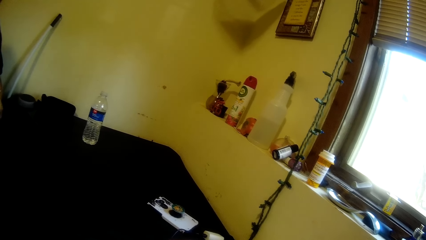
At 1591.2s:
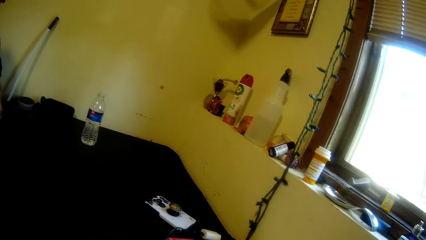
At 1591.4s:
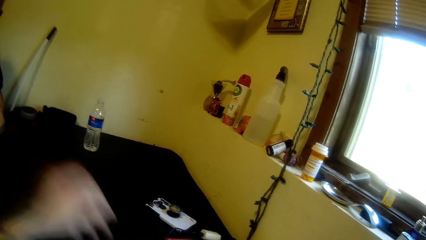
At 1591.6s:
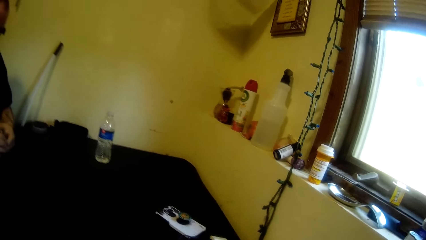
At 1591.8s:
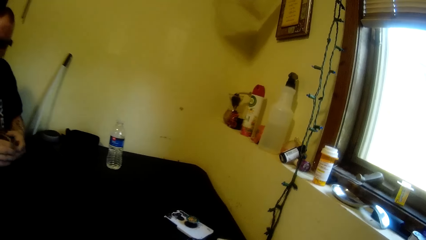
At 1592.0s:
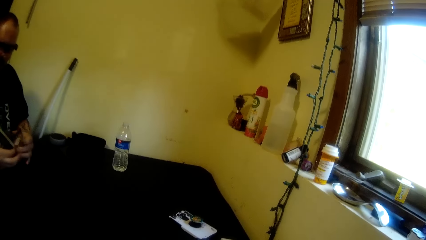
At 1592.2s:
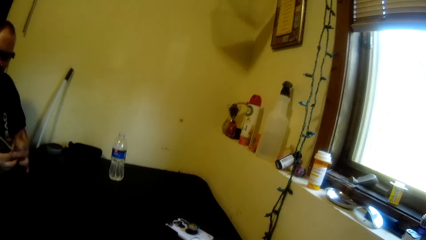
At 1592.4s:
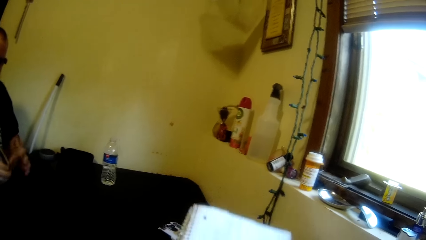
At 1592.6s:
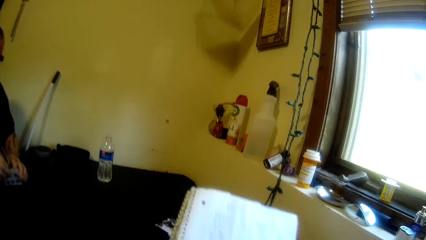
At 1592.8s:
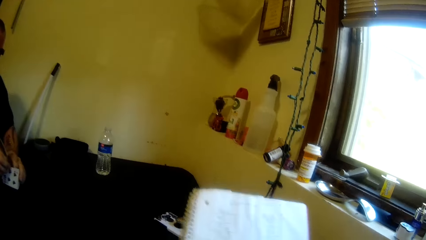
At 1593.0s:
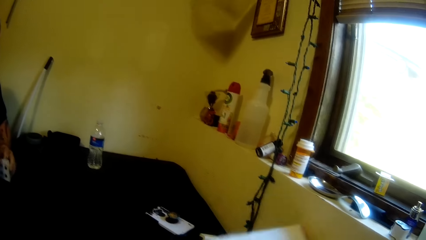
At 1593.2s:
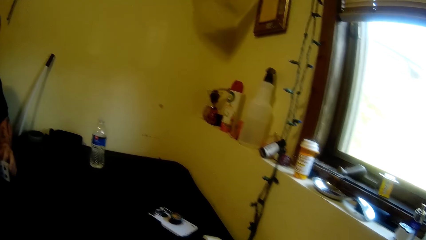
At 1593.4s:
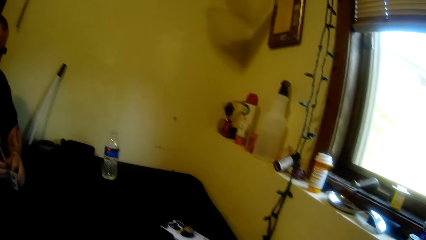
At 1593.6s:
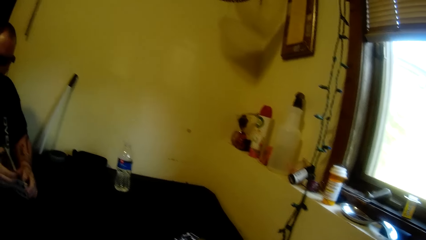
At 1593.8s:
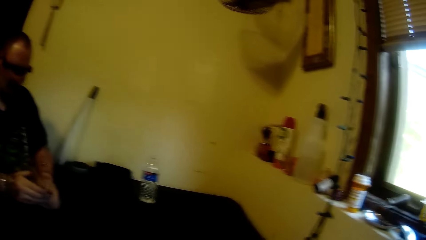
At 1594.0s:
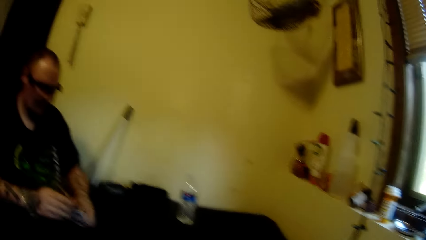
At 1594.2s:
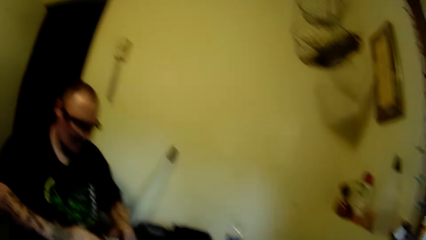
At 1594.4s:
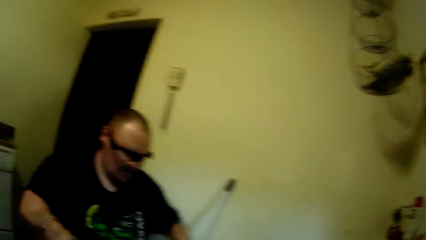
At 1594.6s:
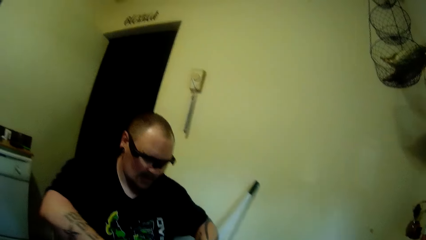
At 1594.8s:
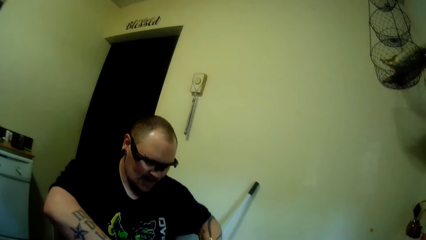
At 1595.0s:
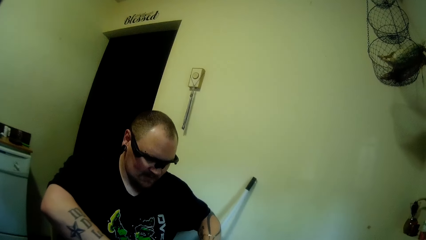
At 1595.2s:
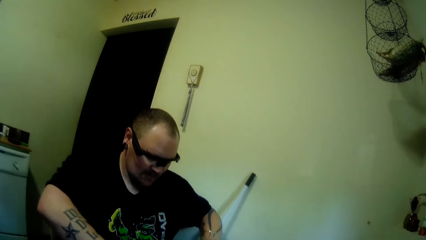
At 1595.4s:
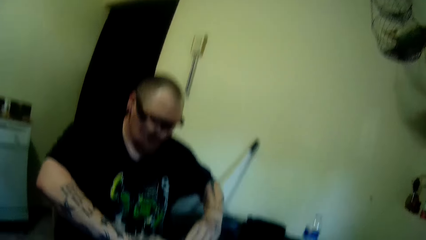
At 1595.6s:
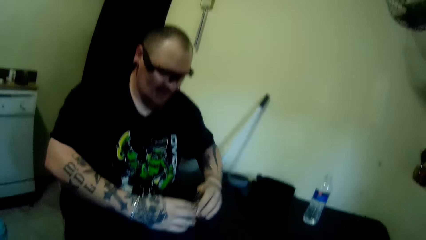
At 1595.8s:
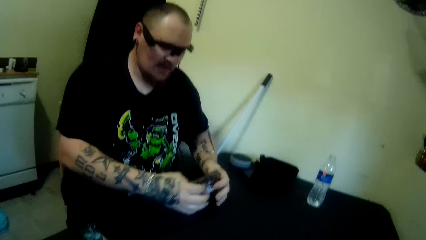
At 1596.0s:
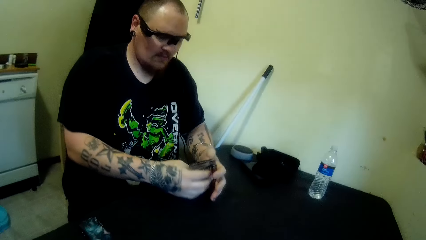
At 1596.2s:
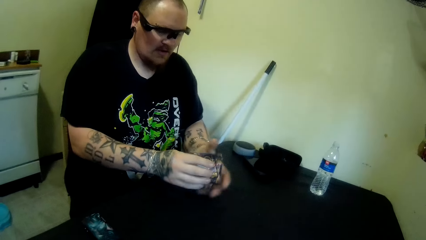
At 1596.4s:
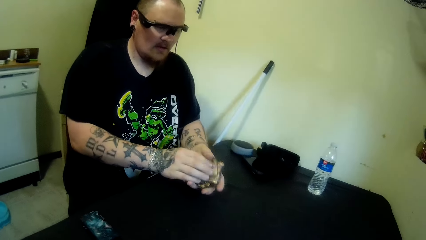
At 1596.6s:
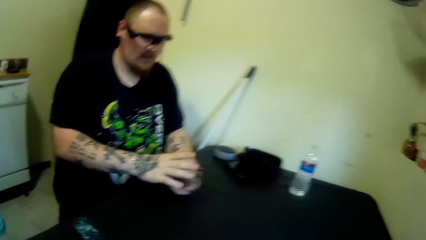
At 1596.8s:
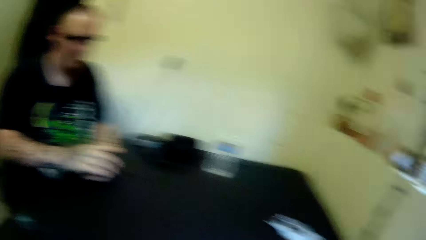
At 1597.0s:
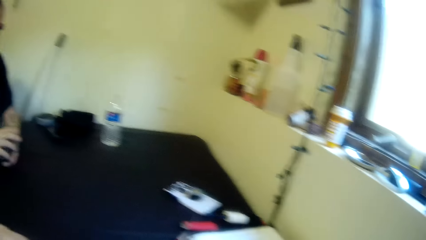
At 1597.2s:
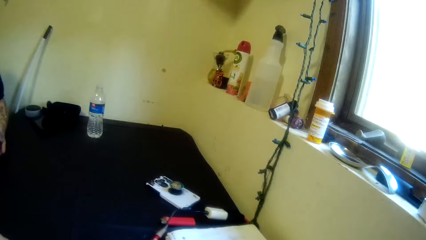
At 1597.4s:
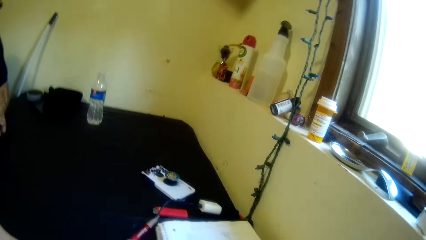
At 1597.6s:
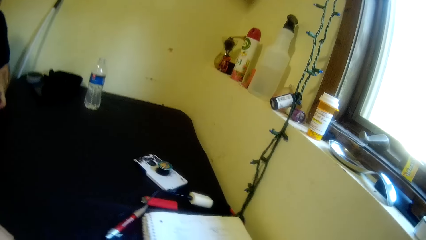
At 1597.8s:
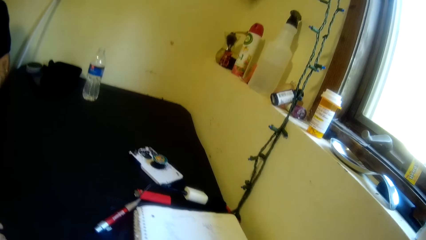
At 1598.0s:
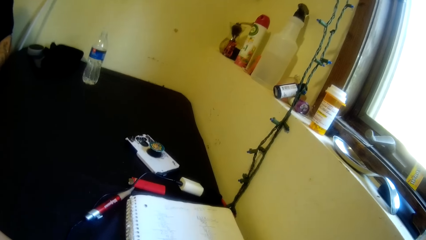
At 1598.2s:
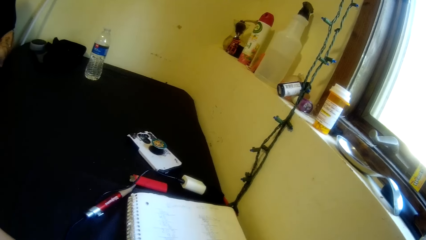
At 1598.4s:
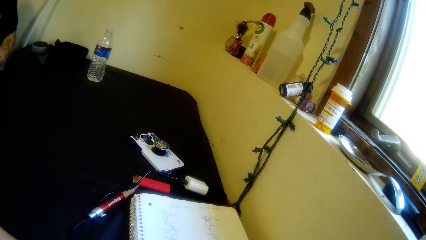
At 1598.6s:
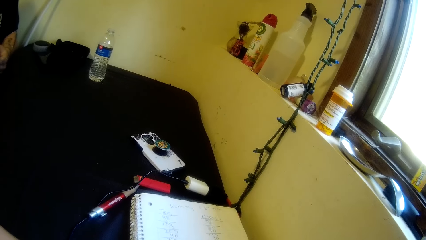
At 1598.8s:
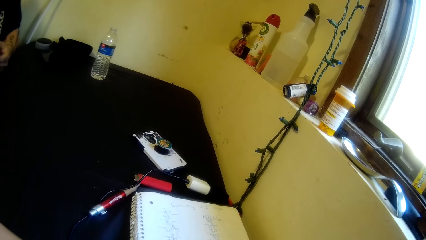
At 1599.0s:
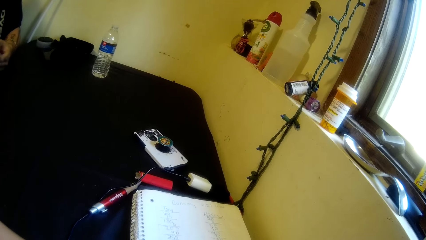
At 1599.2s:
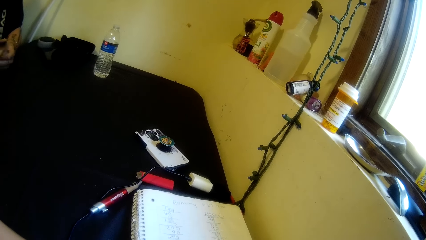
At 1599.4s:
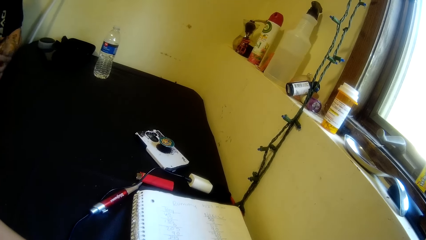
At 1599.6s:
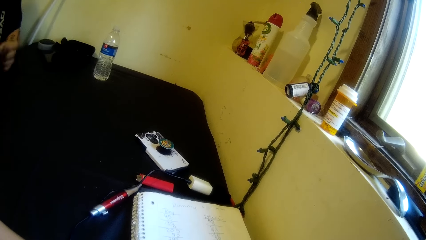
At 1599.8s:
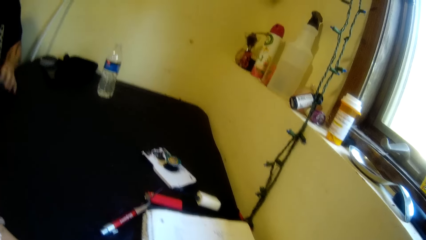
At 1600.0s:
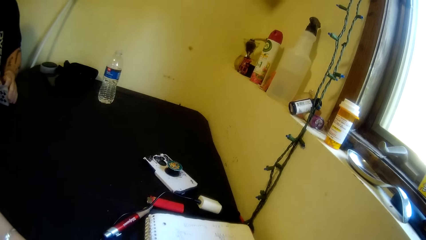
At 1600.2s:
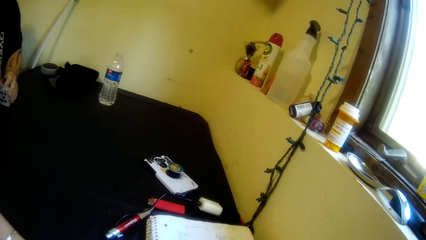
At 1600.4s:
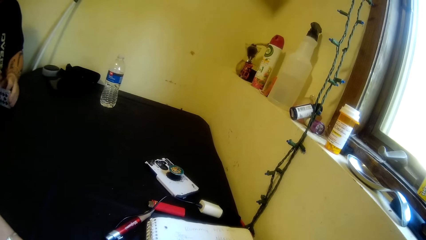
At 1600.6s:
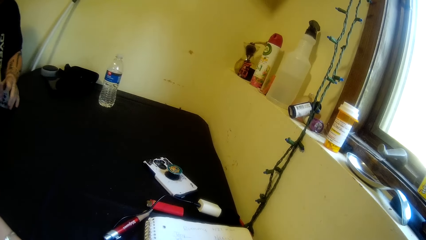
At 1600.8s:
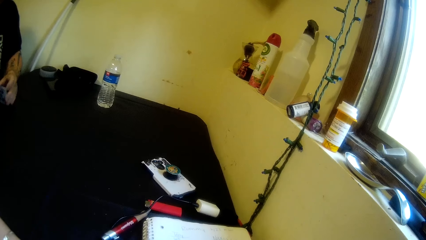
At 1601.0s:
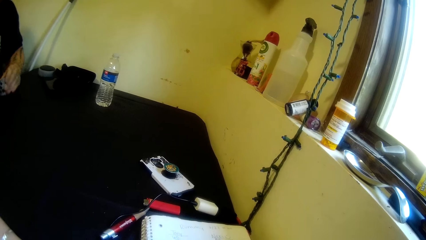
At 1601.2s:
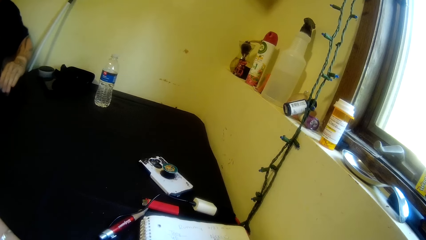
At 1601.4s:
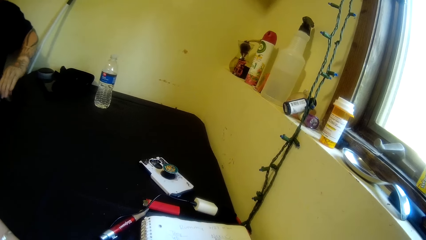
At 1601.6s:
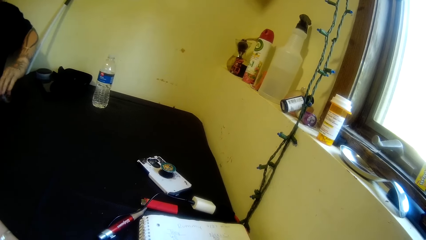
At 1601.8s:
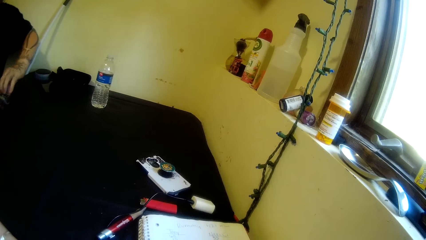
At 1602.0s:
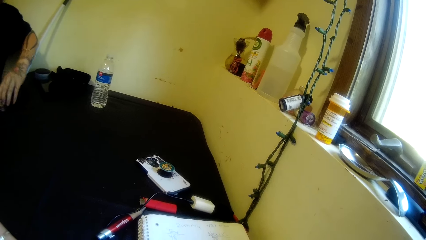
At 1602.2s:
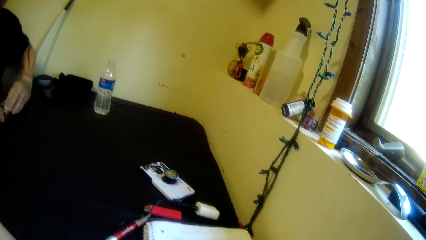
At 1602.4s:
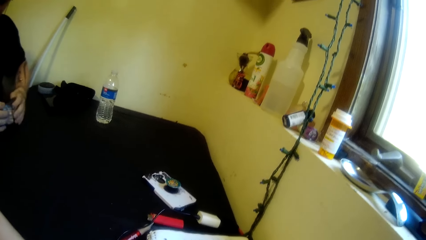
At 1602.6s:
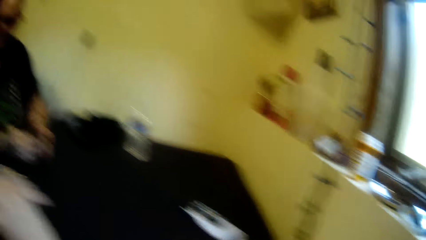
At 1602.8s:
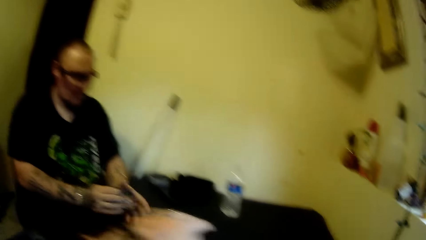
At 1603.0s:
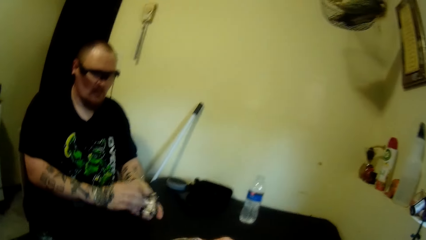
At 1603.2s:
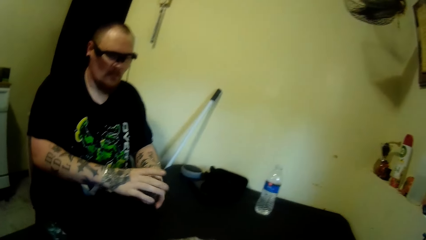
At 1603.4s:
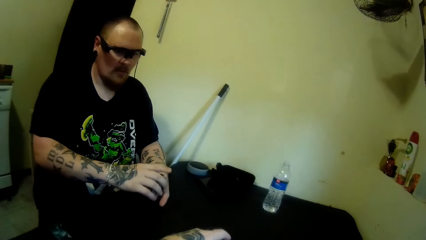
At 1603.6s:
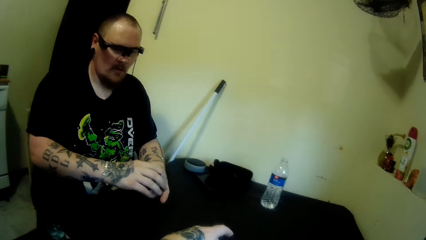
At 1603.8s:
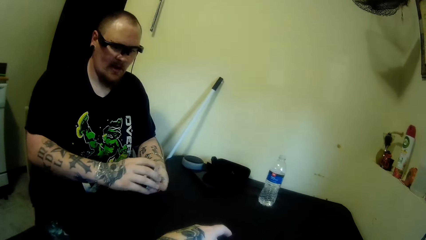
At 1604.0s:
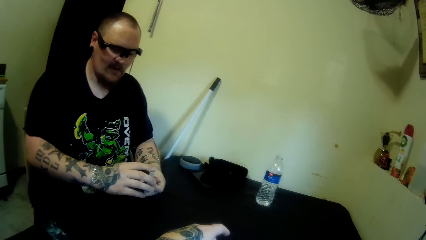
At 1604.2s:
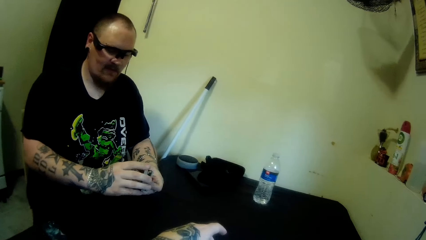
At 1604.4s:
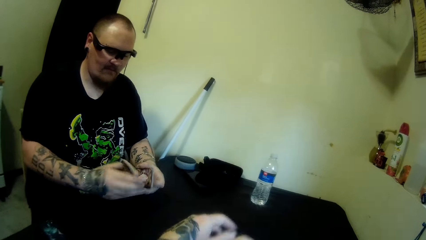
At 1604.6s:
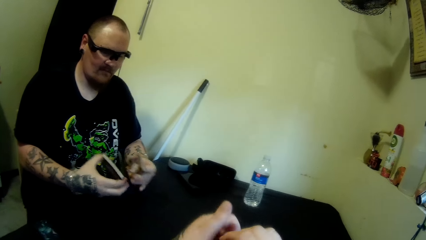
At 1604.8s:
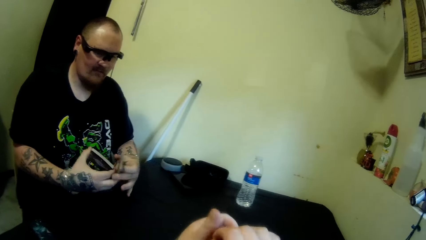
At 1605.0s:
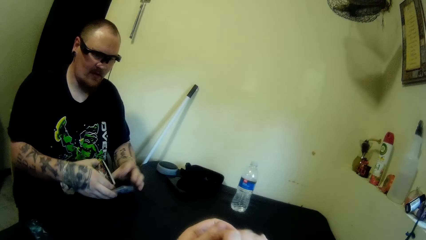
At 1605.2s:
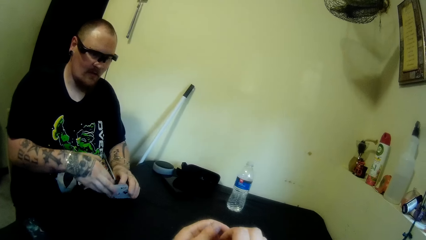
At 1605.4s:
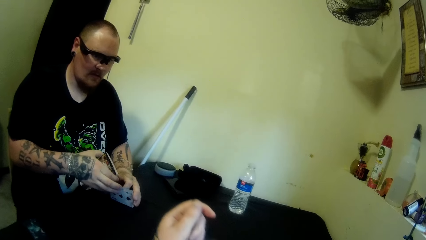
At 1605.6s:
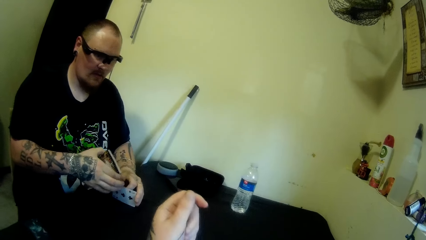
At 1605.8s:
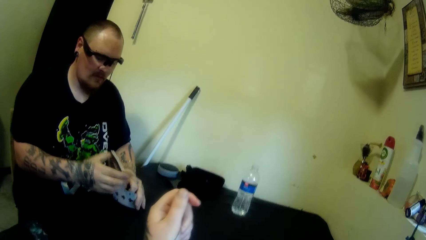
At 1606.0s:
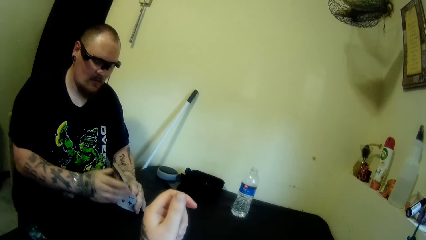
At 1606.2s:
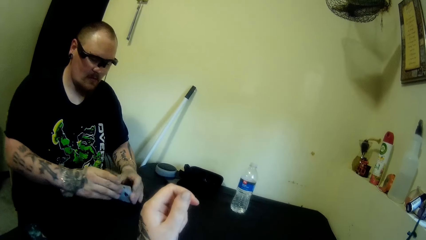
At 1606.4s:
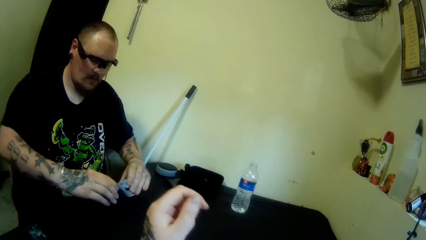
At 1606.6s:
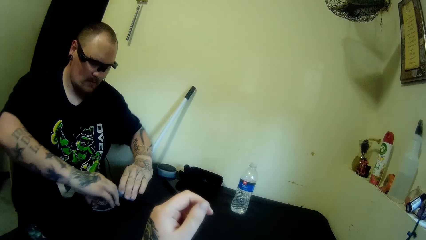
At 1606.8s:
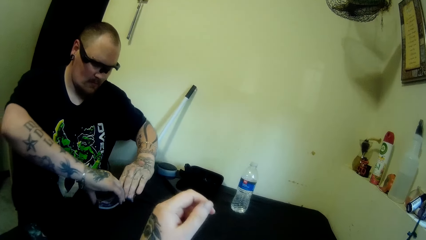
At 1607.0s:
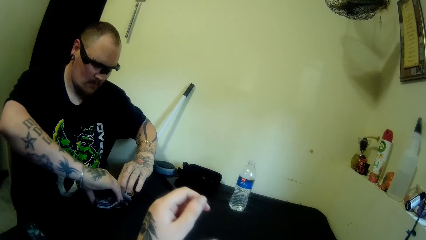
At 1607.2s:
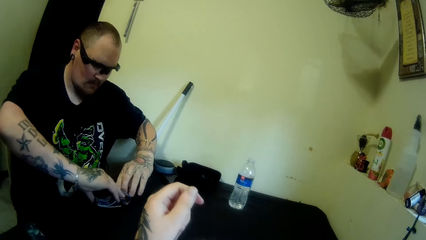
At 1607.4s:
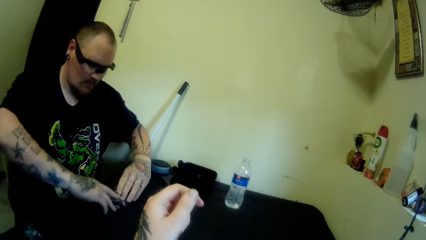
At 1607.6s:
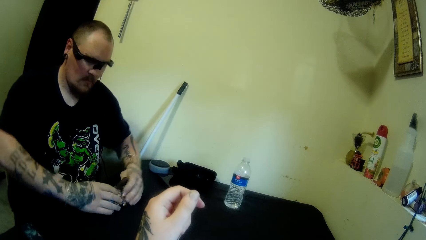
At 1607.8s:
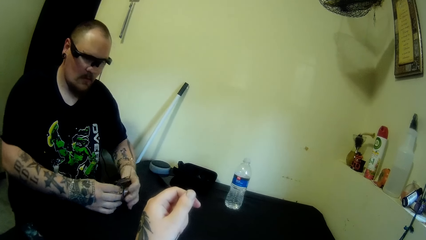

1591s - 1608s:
The camera wearer moves a hand. A man separates the cards. The man holds the cards with the other hand. The man puts the cards on the table. The man mixes the cards. The man holds the cards with the other hand. The man arranges the cards. The man runs the cards. The camera wearer moves a hand. The man holds the cards with the other hand. The camera wearer moves their hands. The man moves the cards apart. The man holds the cards with the other hand. The man holds the cards. The man hits the cards. The man runs the cards.
